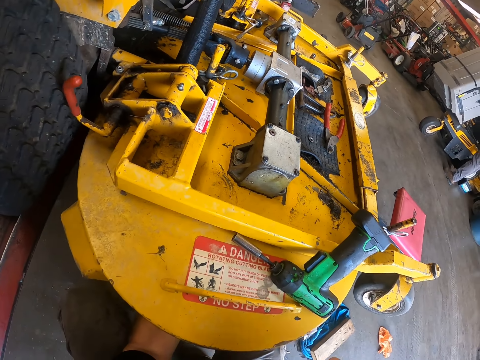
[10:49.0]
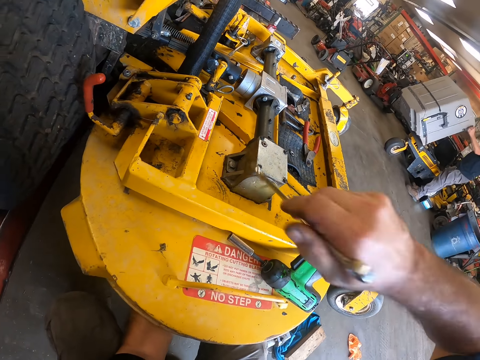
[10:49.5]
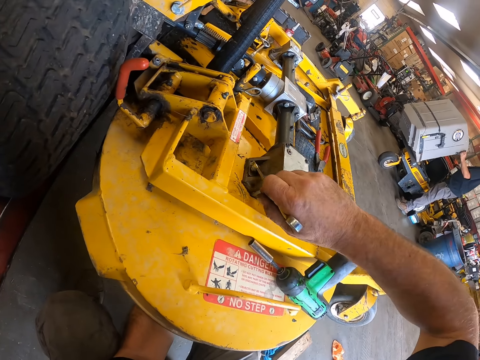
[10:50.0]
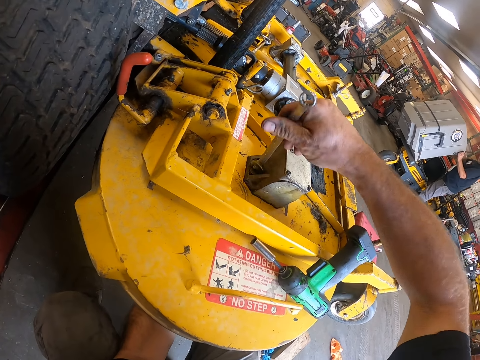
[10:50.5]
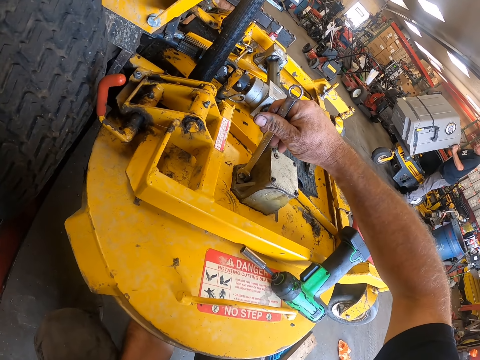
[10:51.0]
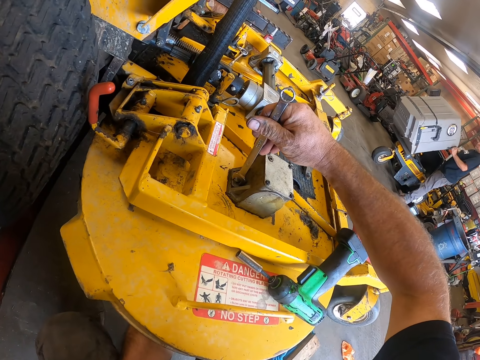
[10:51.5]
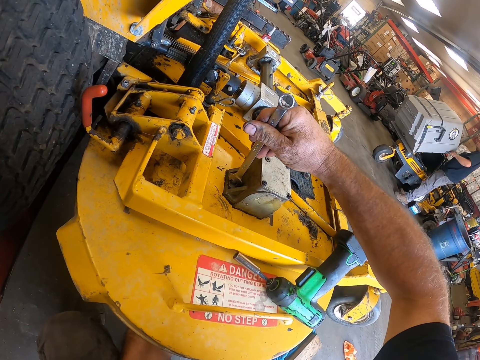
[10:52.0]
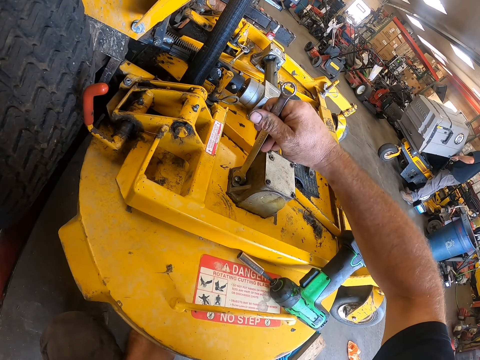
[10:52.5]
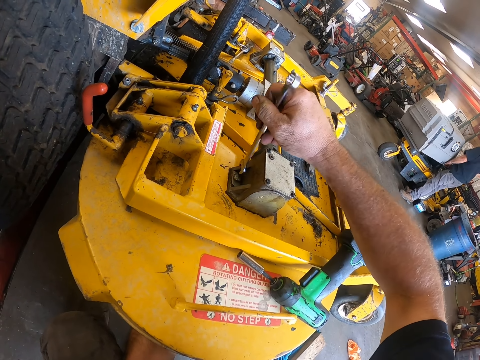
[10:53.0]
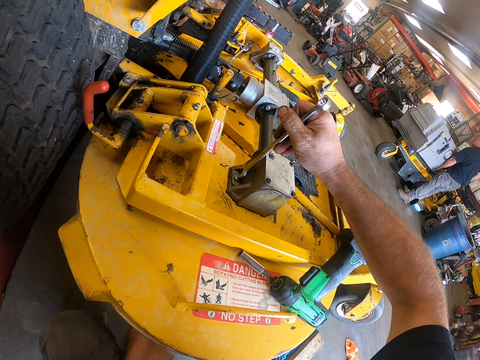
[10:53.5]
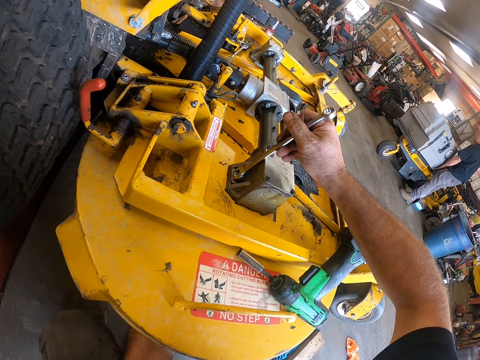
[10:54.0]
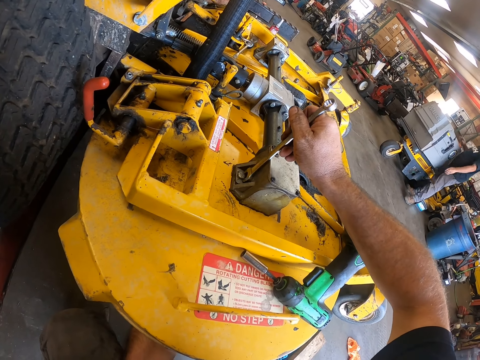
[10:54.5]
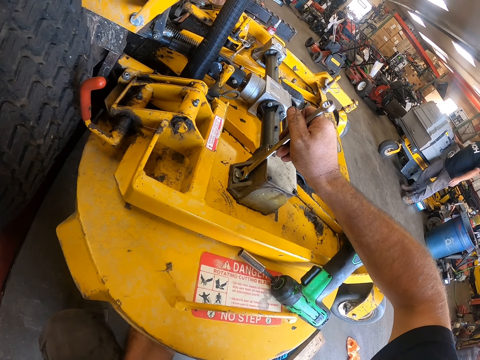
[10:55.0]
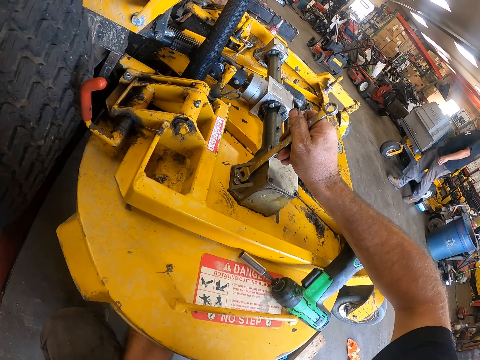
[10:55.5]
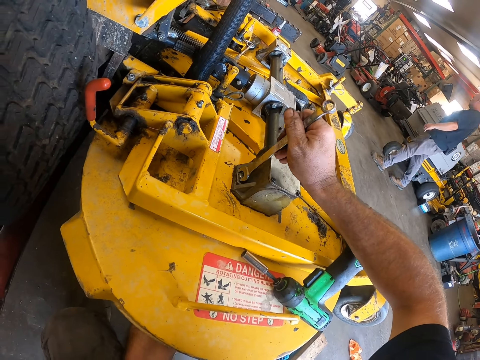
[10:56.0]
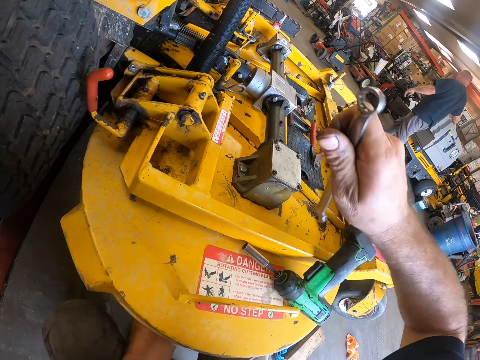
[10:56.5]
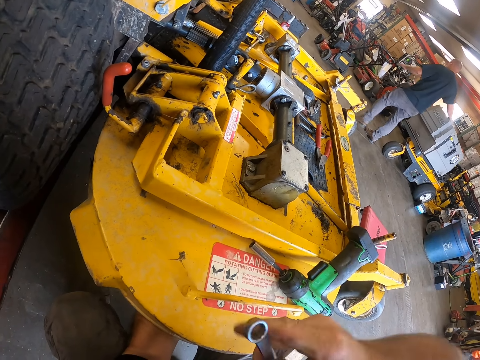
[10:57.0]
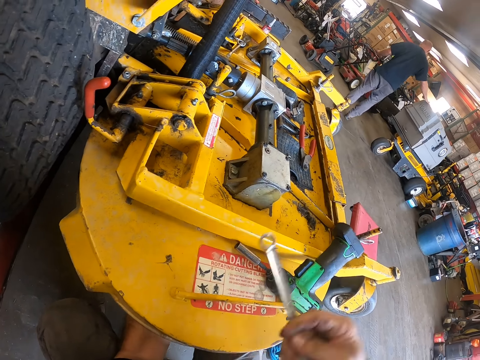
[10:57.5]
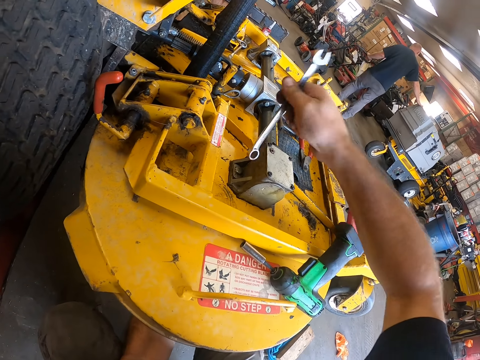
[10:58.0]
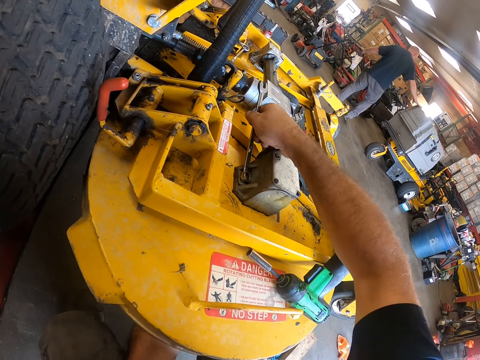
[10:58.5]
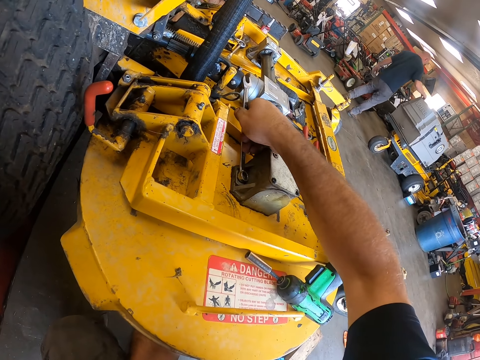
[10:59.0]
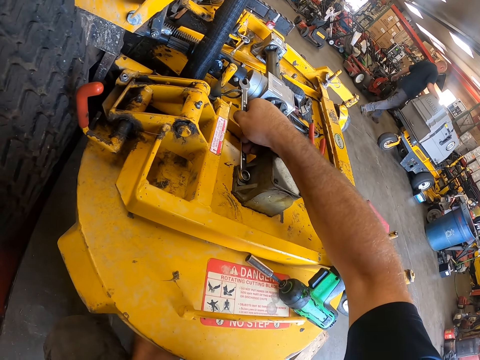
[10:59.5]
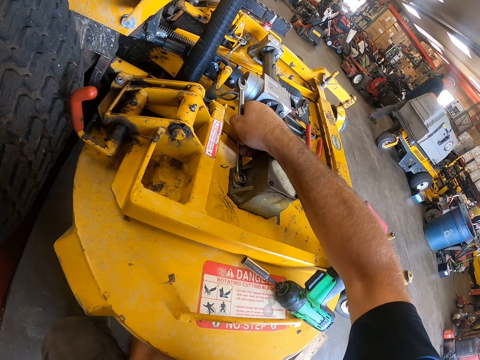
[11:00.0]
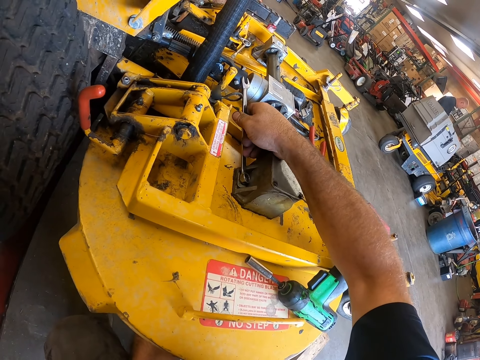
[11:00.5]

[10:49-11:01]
A man loads something on a lawn mower. The camera wearer places the spanner in the lawn mower with his right hand. He works with the spanner in the lawn mower with his right hand and tightens the other bolt with the spanner. The man walks toward a functional lawn mower. The camera wearer removes the spanner from the lawn mower. He turns the spanner. He places the spanner in the lawn mower with his right hand, works with the spanner in the lawn mower, and tightens the other bolt with the spanner. The man pushes a hand held lawn mower forward with his left hand.

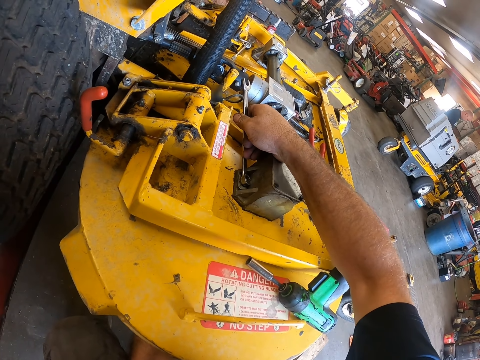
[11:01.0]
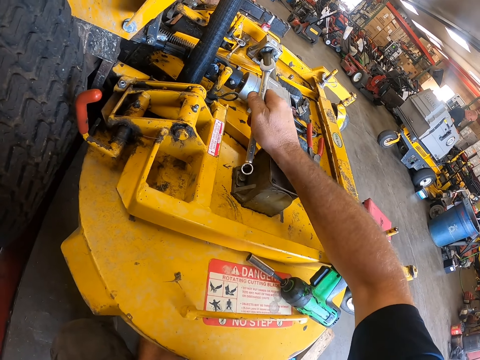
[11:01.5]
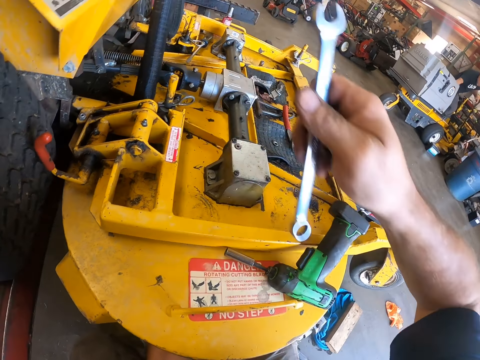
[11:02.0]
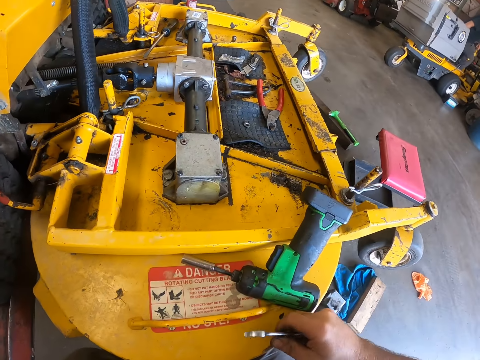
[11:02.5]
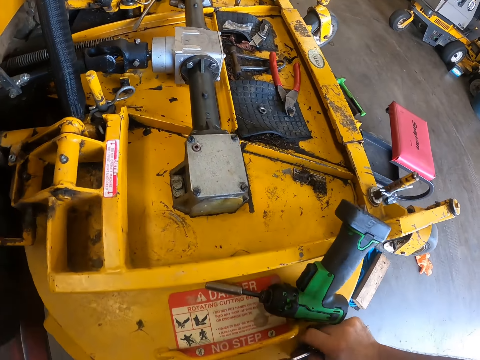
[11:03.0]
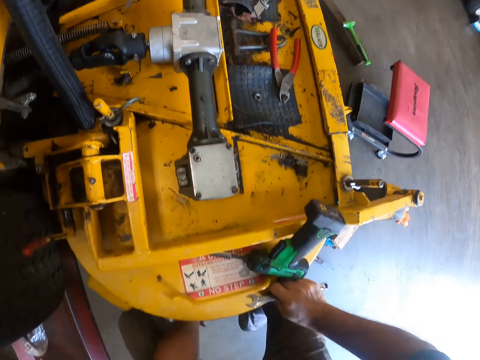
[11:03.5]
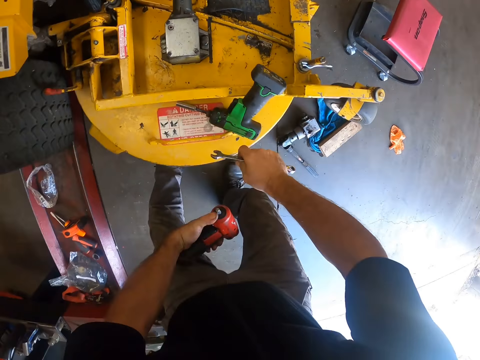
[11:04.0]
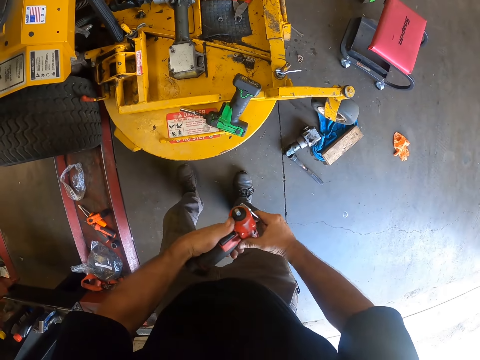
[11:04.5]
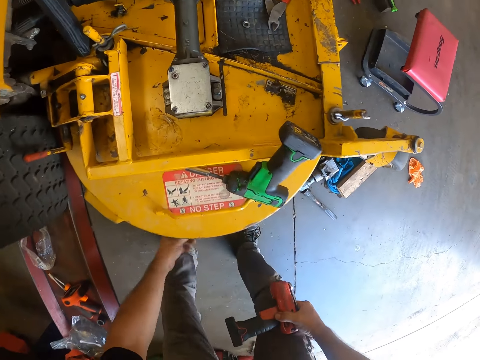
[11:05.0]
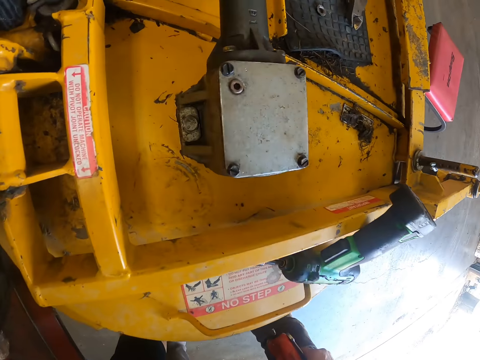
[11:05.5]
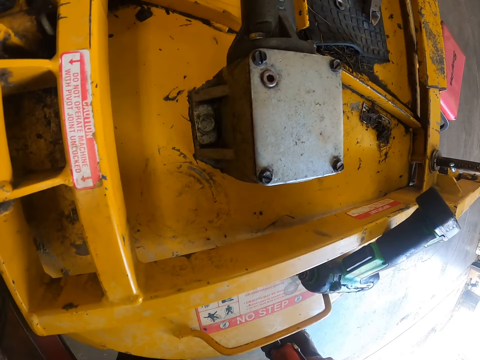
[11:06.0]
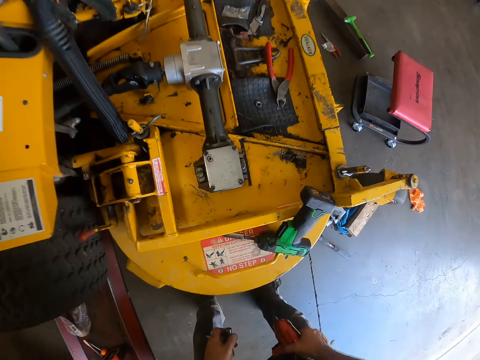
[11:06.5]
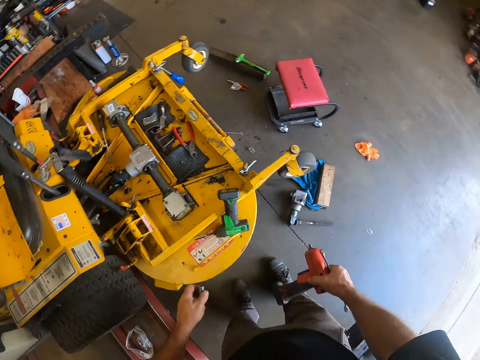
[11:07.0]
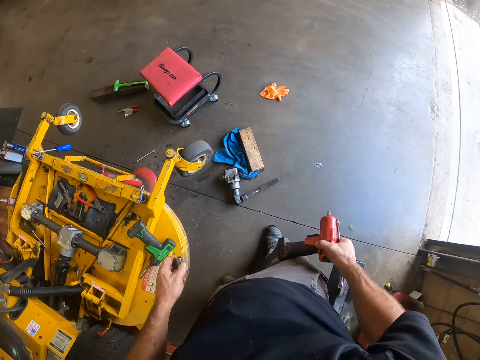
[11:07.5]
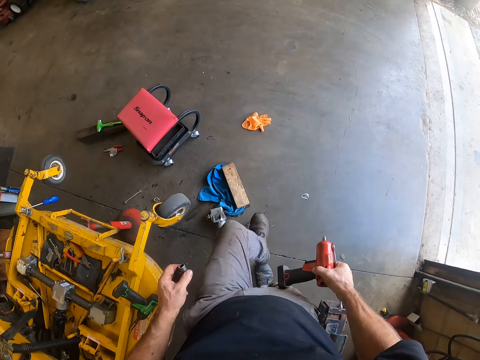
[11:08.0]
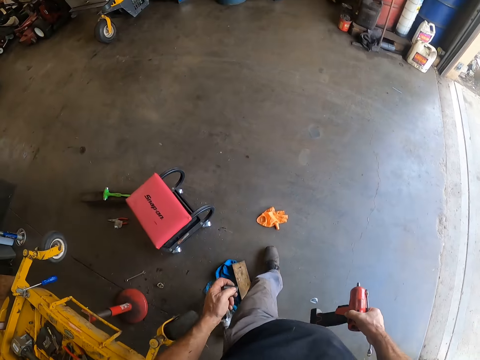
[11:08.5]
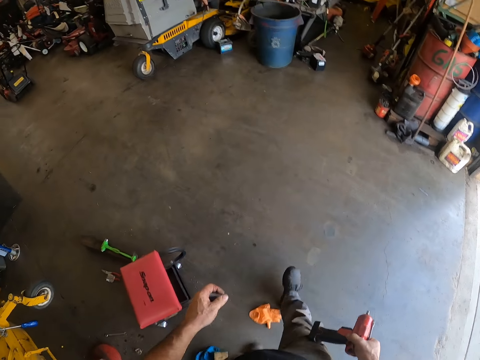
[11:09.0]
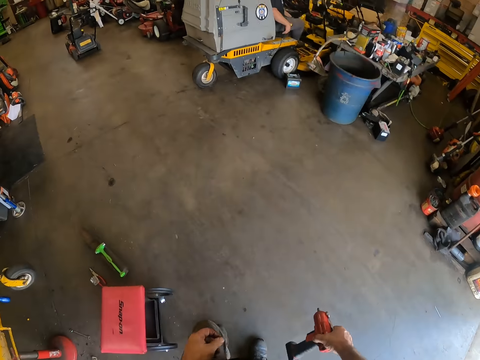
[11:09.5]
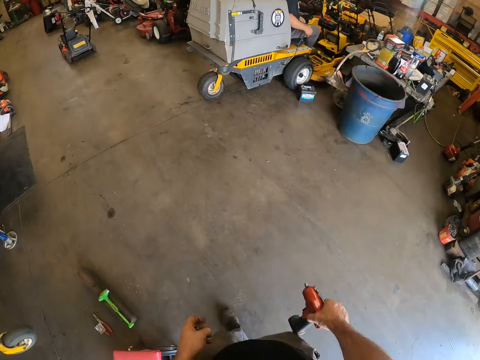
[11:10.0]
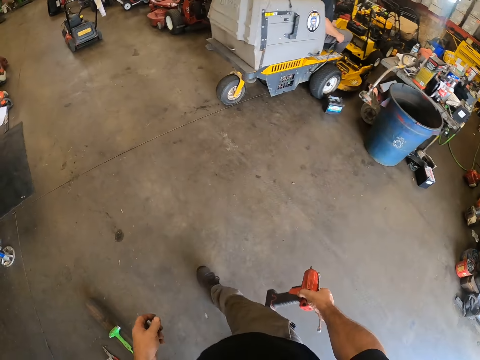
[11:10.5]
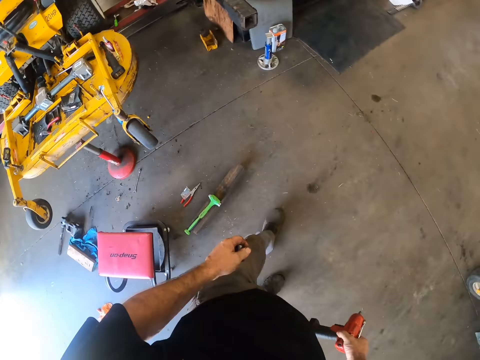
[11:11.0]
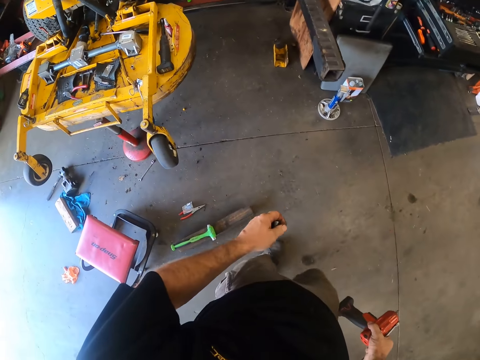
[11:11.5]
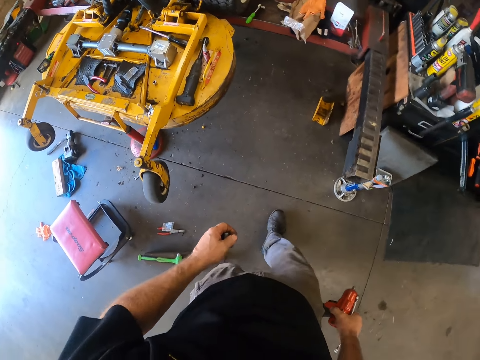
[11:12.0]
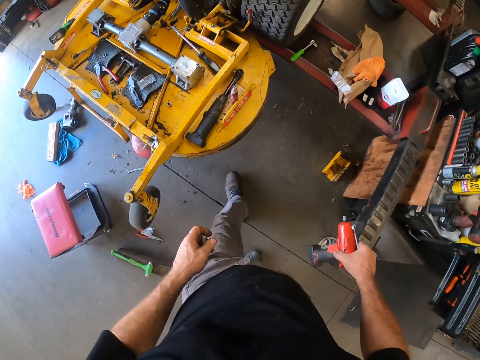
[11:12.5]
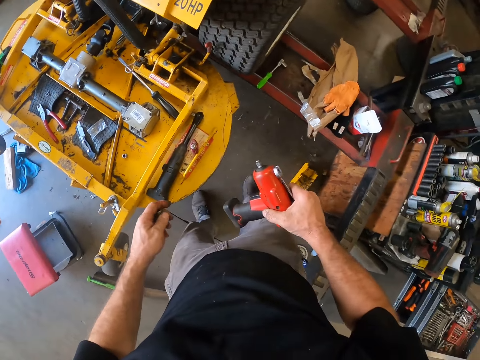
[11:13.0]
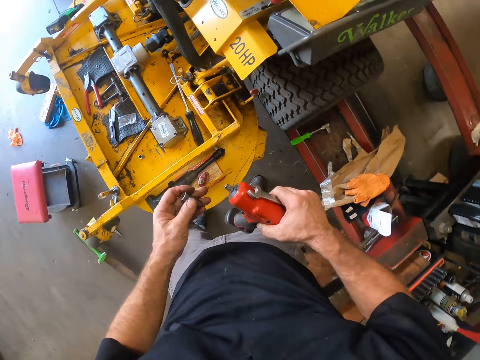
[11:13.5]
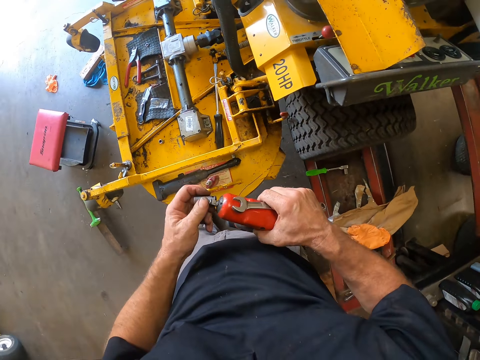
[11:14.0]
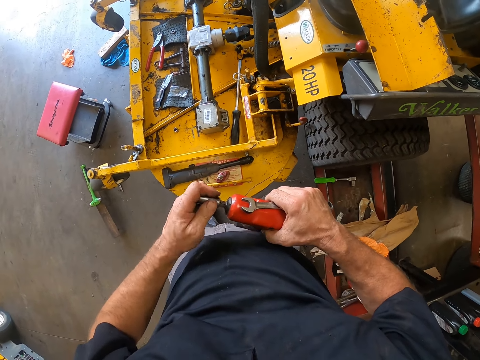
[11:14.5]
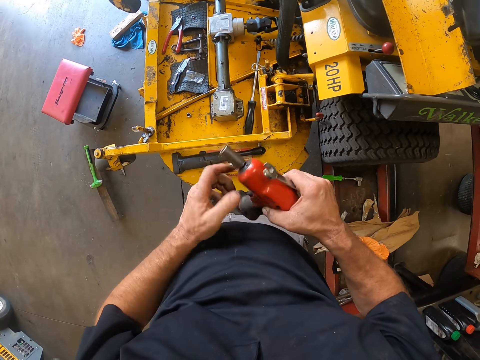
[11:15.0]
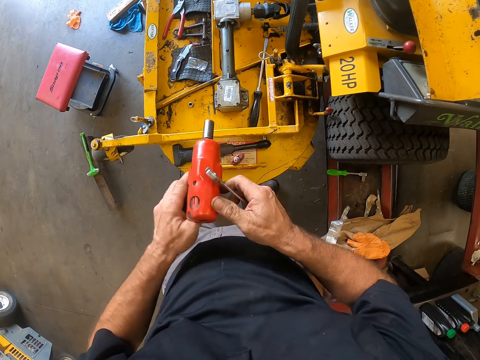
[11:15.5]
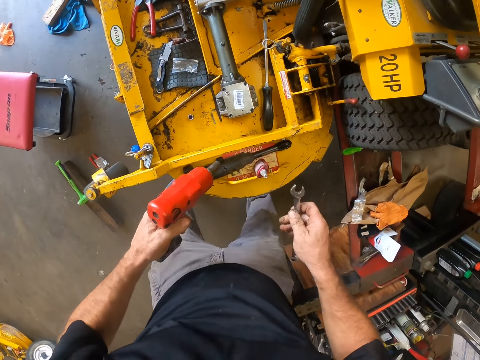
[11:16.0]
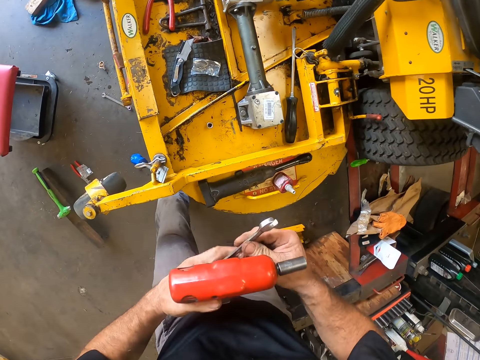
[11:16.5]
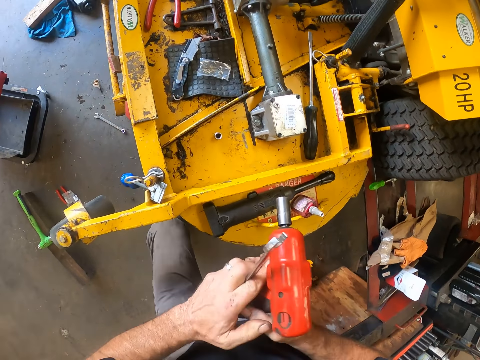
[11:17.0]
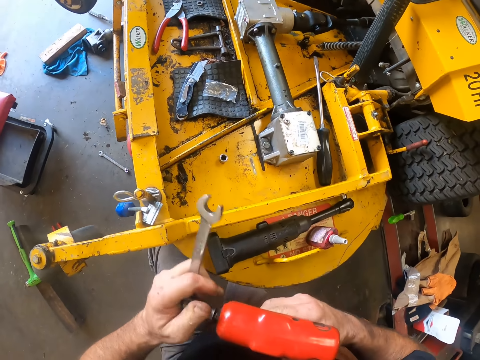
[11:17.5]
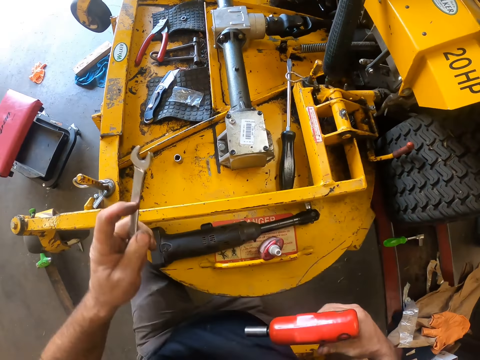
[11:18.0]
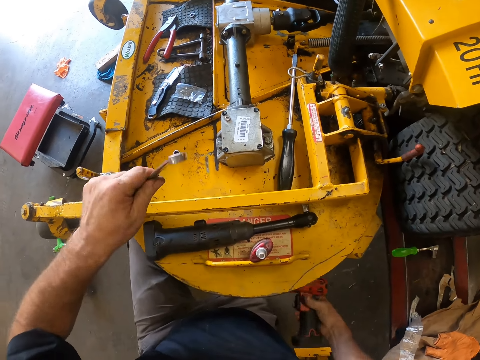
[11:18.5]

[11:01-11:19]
The camera wearer removes the spanner from the lawn mower. A man climbs on the functional lawn mower. The camera wearer holds the spanner and the drill with both hands and picks up a drill bit. He walks toward the other side of the lawn mower. He holds the spanner and bolt tightening machine in his right hand. The man sits on the lawn mower. The camera wearer fixes the drill bit on the drill. He switches the bolt tightening machine to his left hand. He transfers the spanner to his left hand and transfers the drill to his right hand.
